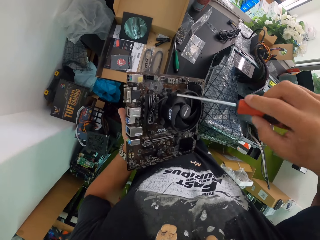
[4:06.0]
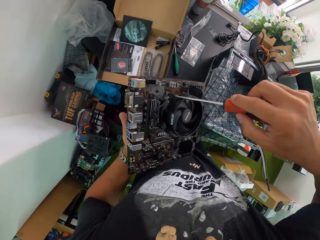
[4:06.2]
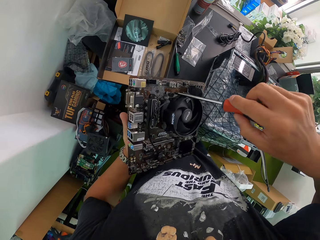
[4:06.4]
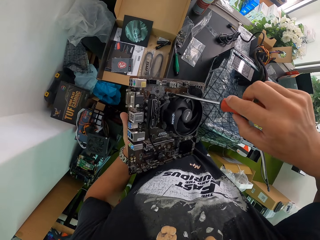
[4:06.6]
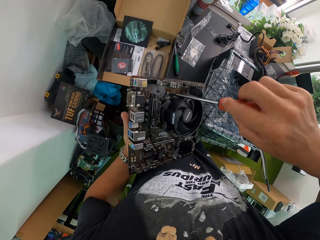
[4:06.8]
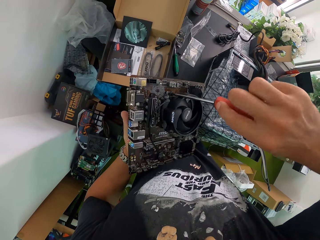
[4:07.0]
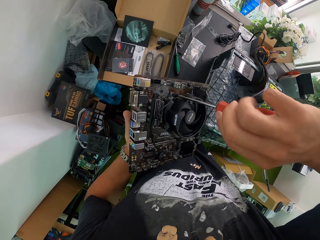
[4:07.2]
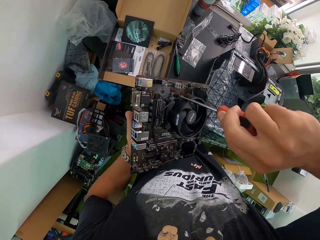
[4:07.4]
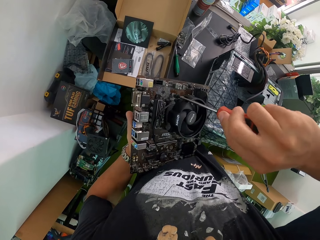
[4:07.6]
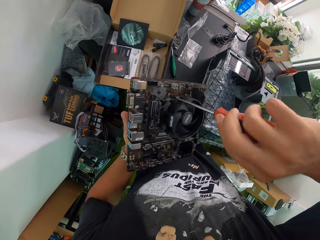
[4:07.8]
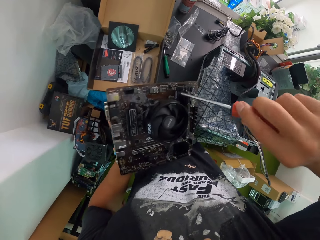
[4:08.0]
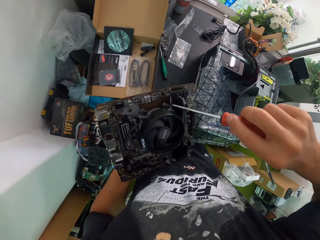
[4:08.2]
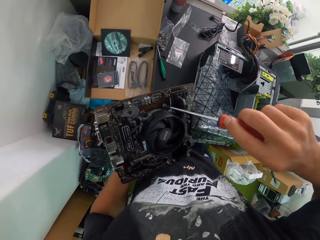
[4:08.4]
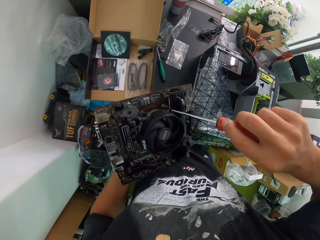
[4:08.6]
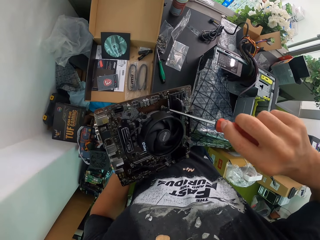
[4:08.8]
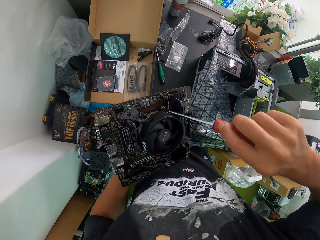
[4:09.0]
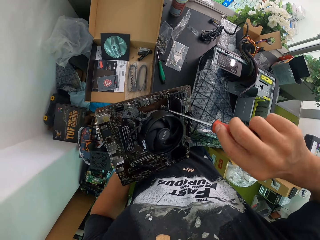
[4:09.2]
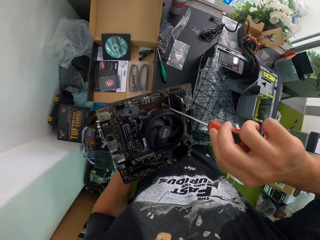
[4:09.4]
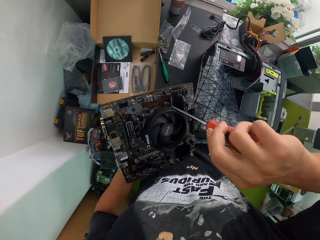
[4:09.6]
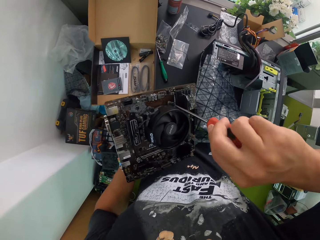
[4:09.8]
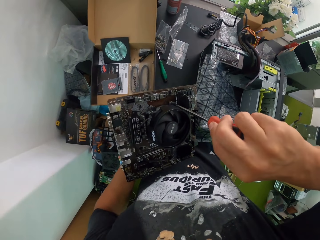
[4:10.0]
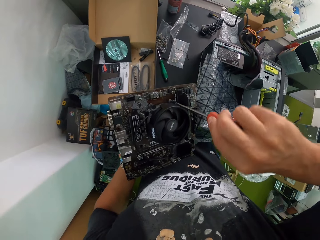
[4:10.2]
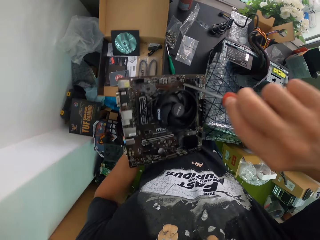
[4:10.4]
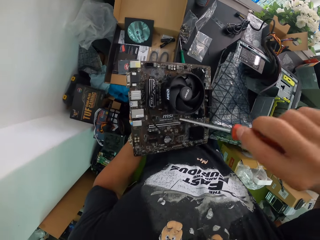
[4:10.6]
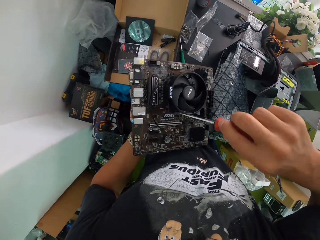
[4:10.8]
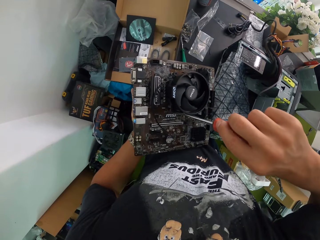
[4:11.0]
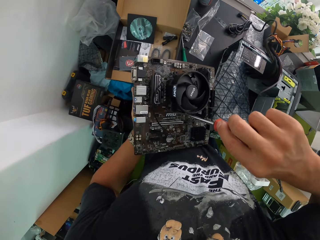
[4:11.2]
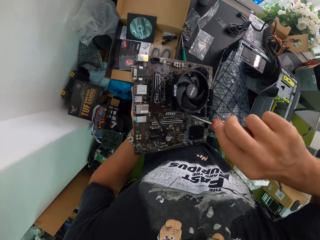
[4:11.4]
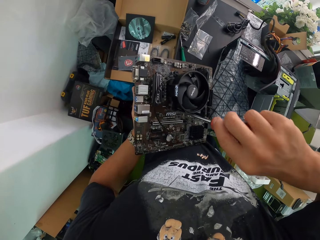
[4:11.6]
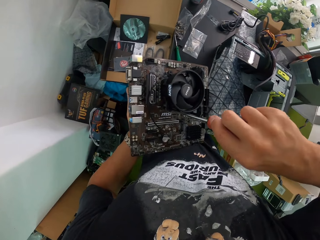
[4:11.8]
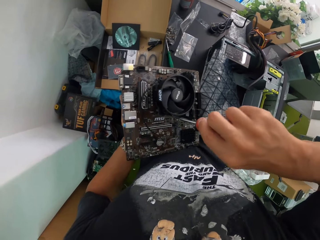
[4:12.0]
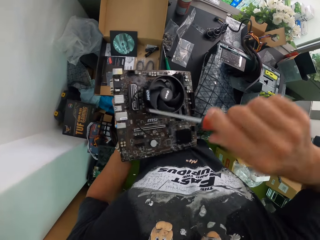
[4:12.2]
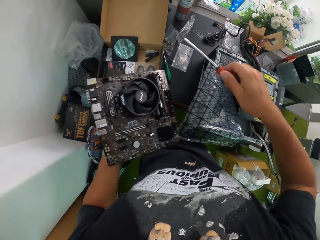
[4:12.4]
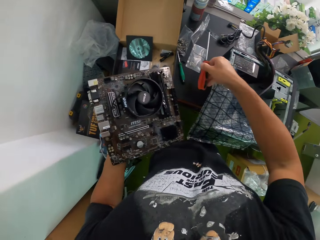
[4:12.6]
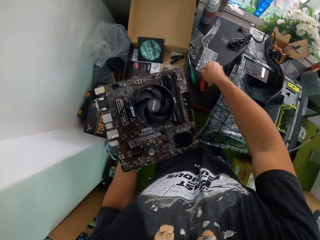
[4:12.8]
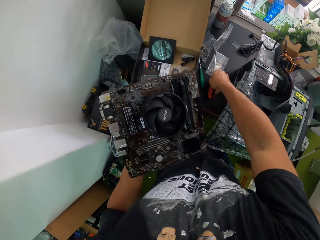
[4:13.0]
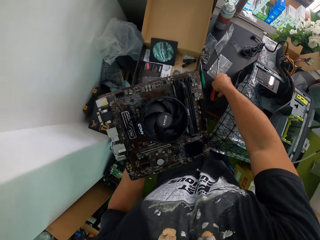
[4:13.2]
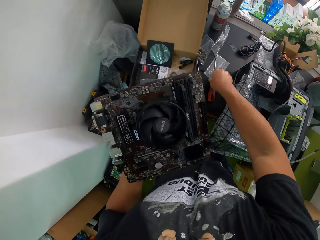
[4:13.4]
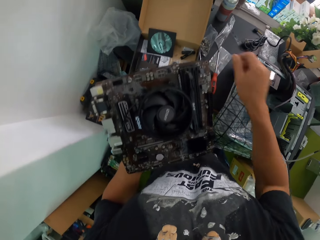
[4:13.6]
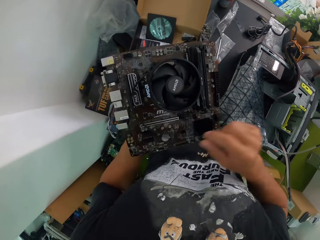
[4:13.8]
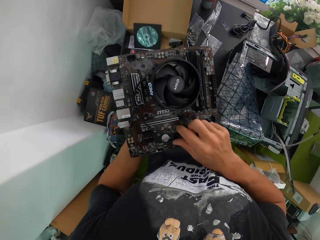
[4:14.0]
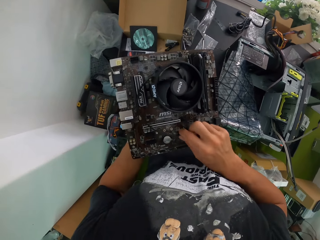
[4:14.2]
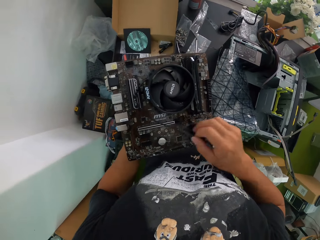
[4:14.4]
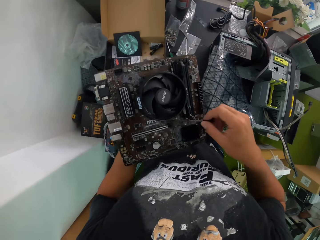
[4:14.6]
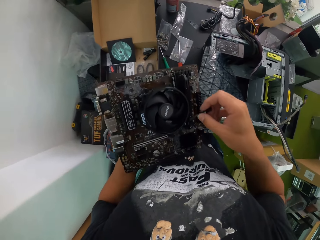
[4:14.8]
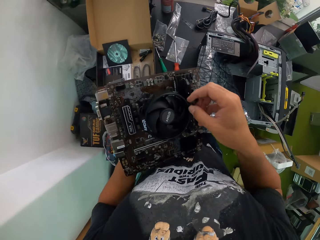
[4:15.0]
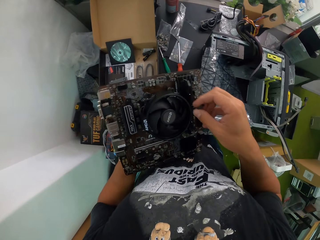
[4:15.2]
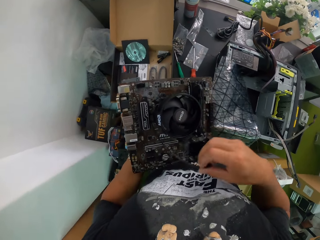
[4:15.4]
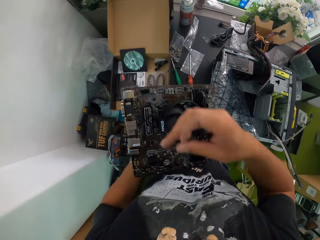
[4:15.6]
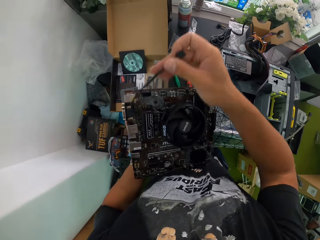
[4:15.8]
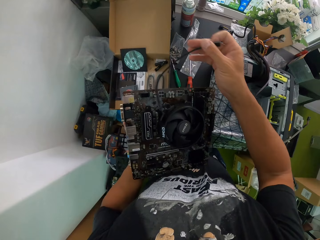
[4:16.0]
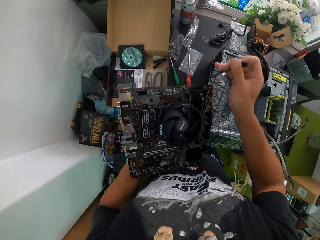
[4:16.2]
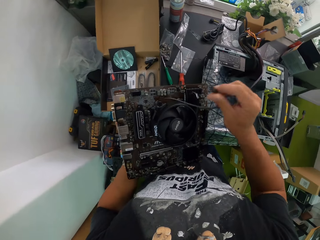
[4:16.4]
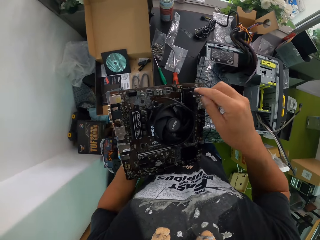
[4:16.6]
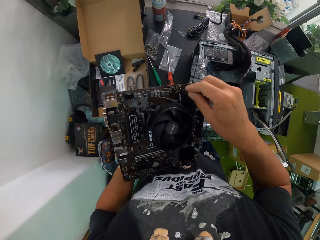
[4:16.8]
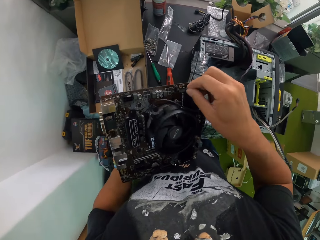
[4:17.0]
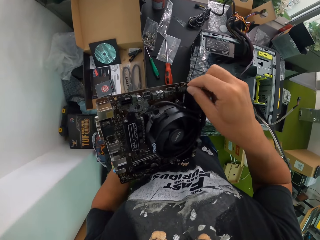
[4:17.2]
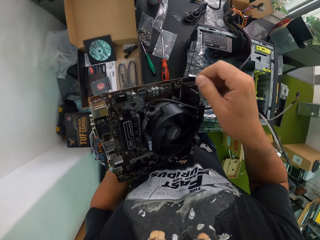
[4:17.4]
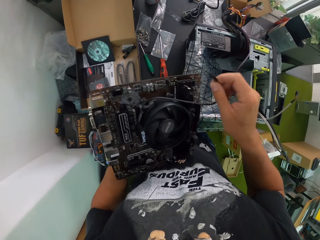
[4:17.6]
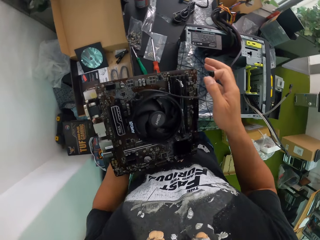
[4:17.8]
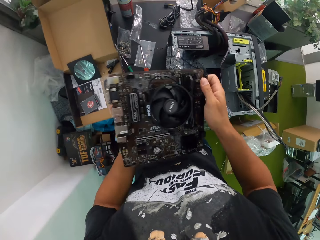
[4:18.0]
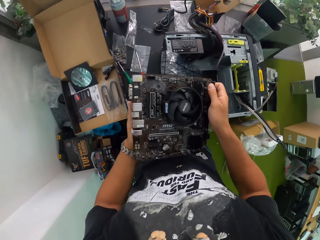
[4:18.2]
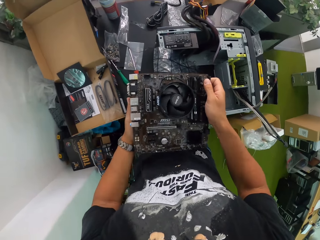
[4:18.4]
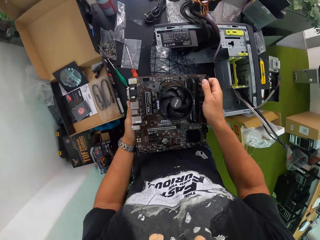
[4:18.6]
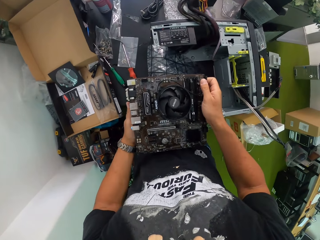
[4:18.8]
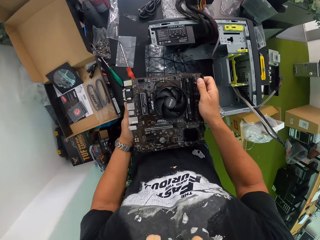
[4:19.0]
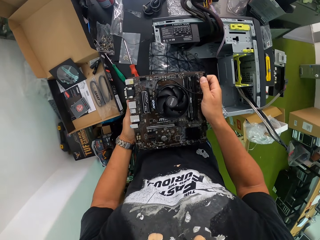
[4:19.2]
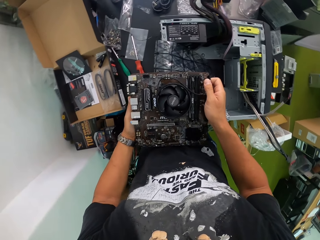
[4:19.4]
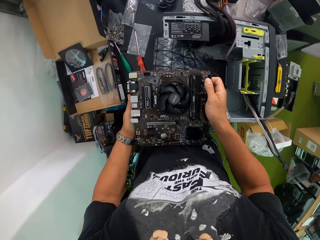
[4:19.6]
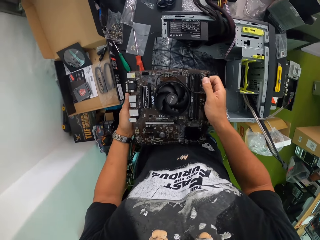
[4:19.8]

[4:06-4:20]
The camera wearer tightens the first screw on the motherboard with the screwdriver in his right hand. He tightens the fourth screw on the motherboard with the screwdriver in his right hand. He tightens the third screw on the motherboard with the screwdriver in his right hand. He drops the screwdriver on the table with his right hand. He connects the cables. He picks up the wire of the system processor fan from the motherboard with his right hand. He moves the wire of the system processor fan around the system processor fan on the motherboard with his right hand. He holds the wire of the system processor fan to the motherboard with his right hand. He drops the motherboard on the system processor with both hands.

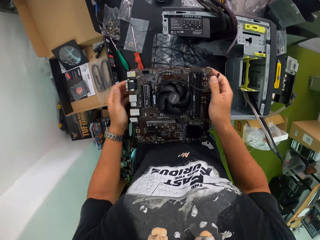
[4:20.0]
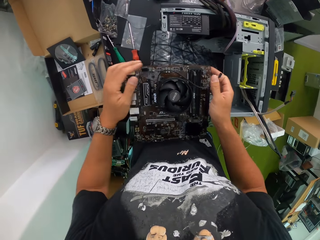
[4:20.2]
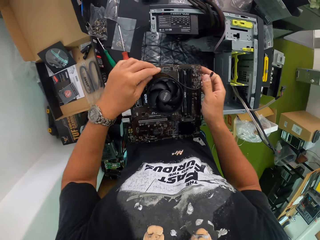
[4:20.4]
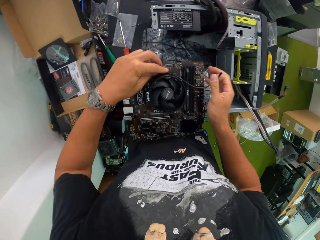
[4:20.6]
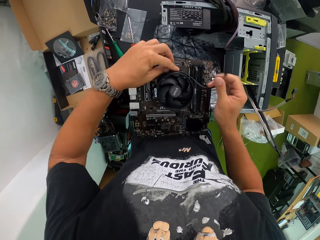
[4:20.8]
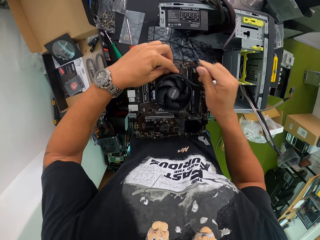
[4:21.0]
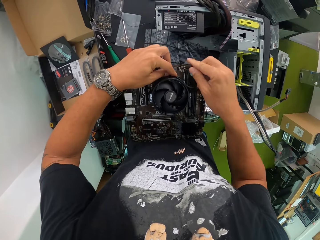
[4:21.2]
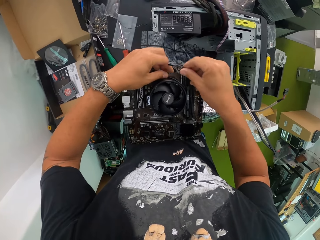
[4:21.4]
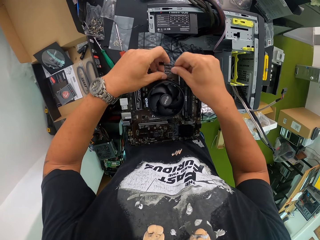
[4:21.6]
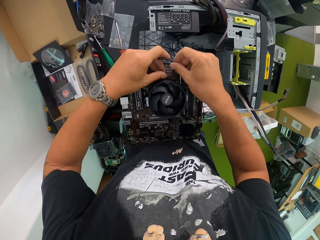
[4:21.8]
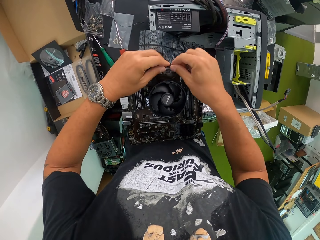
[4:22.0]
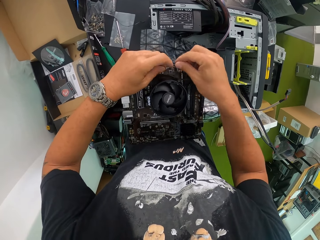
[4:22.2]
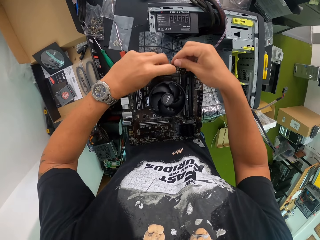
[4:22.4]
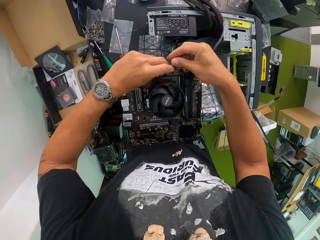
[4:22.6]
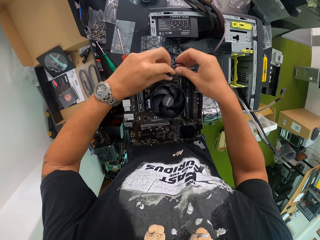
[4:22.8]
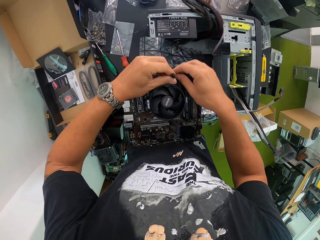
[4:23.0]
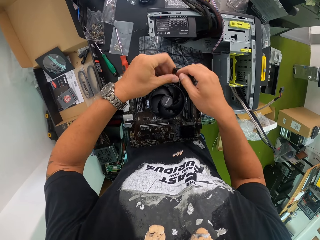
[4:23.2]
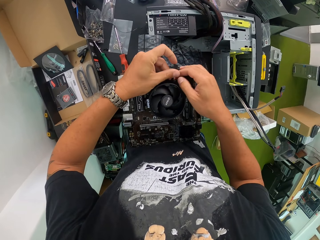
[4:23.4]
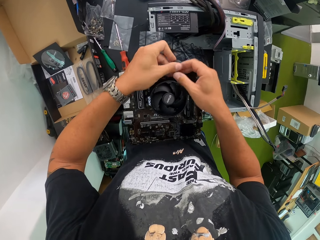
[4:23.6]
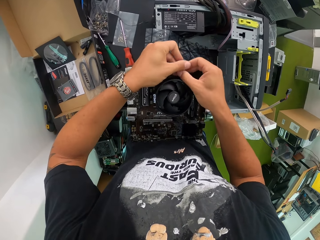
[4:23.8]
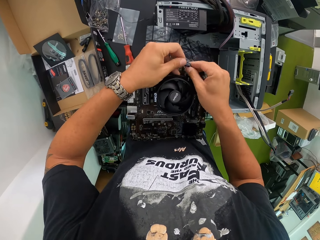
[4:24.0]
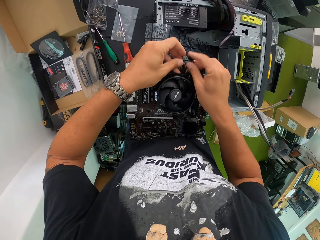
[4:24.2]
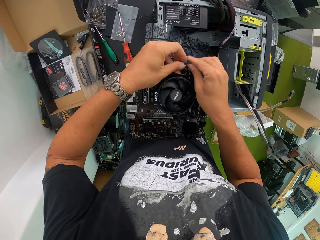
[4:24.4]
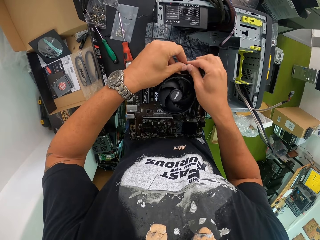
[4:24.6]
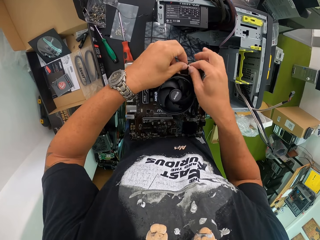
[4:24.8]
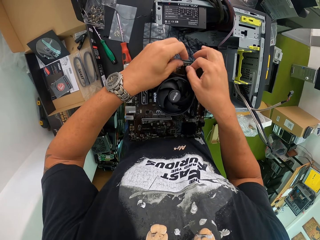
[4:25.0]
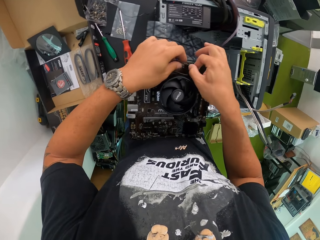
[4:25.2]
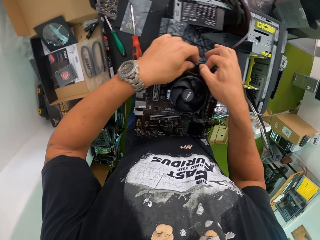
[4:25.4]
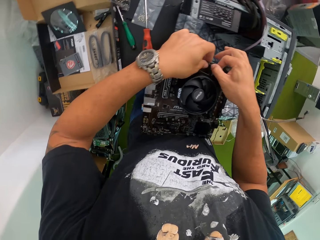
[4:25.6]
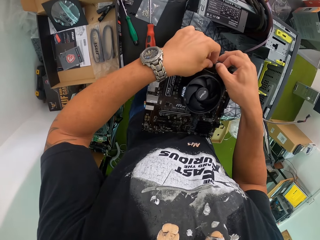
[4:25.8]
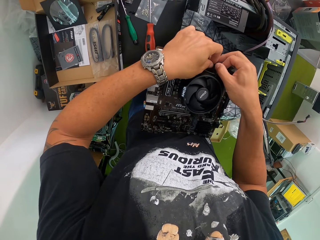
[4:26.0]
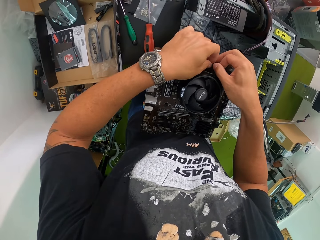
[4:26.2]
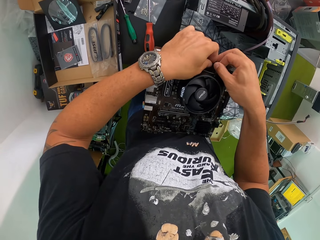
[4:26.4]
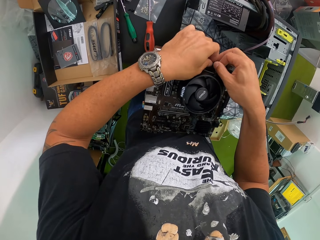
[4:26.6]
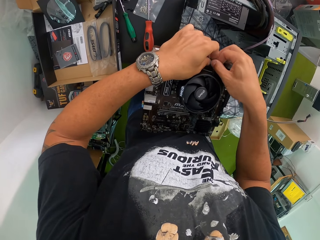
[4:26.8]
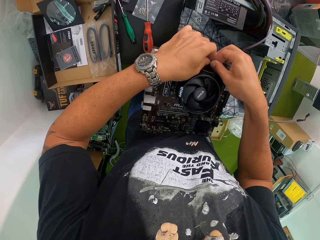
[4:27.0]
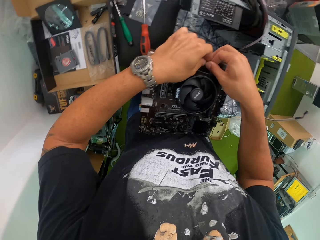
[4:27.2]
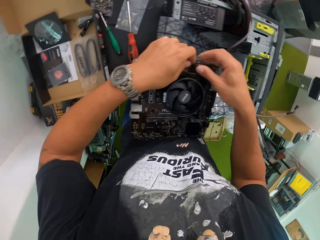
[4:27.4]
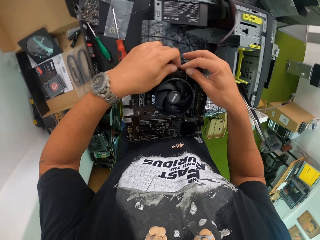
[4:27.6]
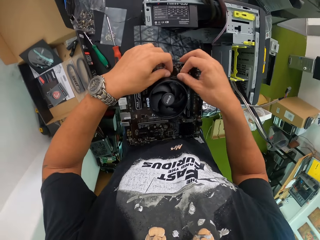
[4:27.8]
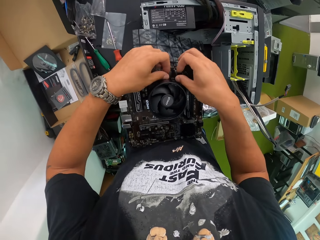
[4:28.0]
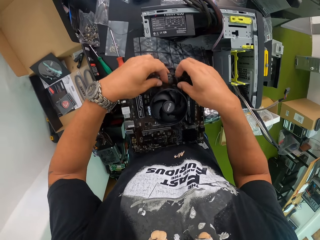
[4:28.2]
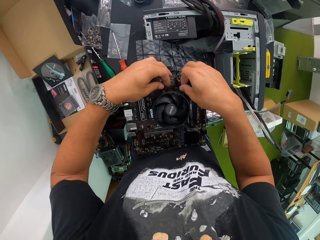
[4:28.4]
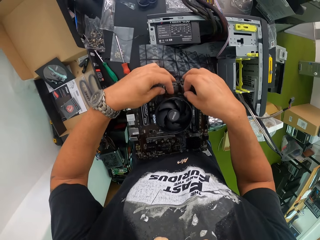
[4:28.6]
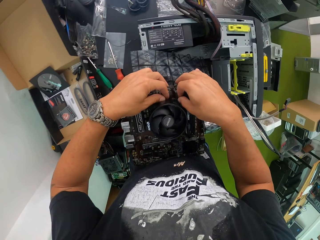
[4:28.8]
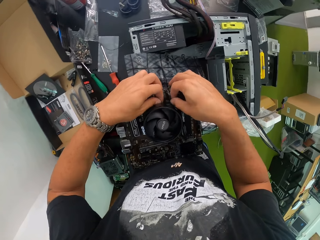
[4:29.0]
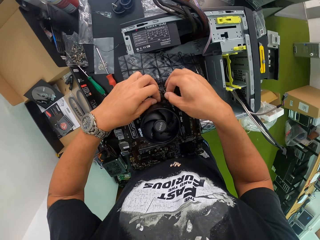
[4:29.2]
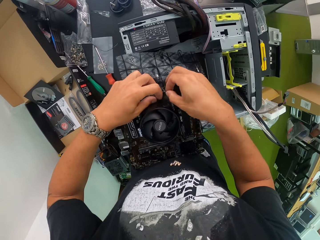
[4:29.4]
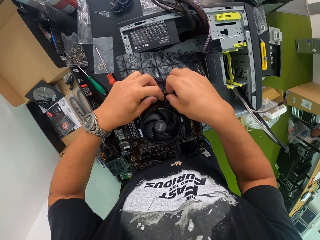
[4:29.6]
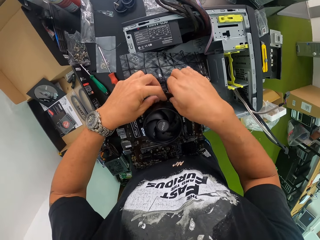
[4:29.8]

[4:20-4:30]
The camera wearer holds the wire of the system processor fan with both hands. He ties the wire of the system processor fan with both hands. He fixes the wire of the system processor fan to the motherboard with his right hand.
